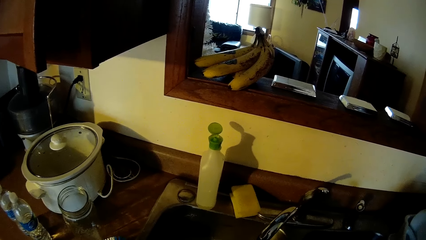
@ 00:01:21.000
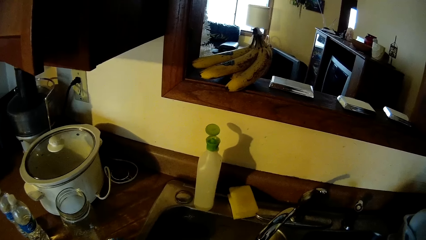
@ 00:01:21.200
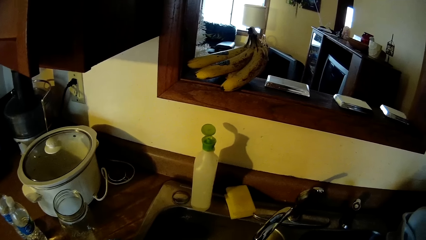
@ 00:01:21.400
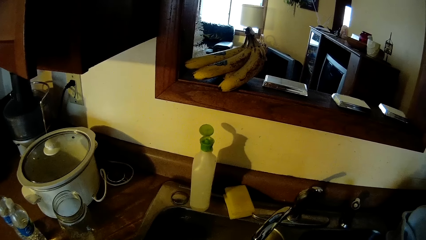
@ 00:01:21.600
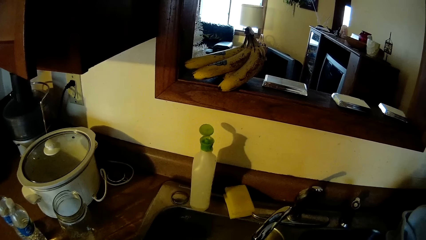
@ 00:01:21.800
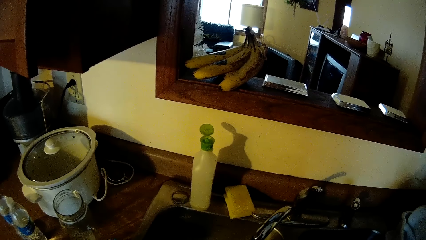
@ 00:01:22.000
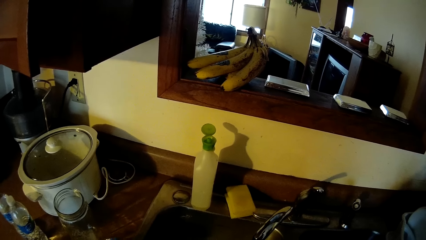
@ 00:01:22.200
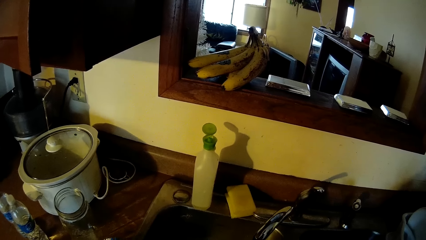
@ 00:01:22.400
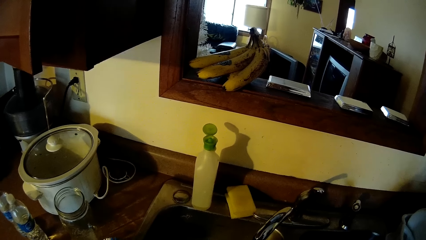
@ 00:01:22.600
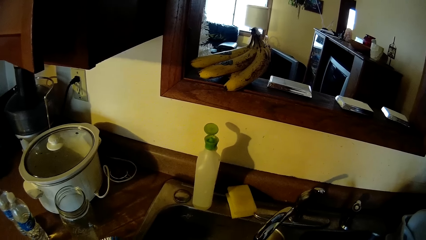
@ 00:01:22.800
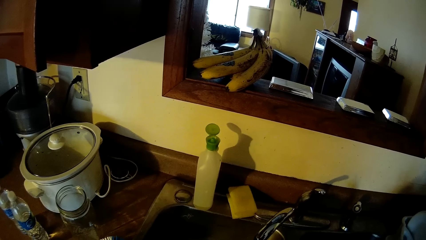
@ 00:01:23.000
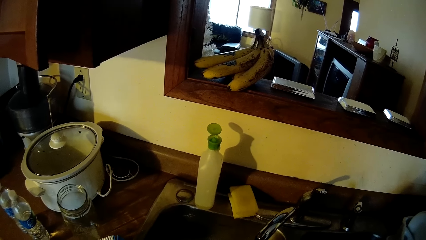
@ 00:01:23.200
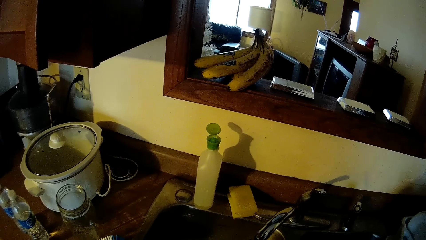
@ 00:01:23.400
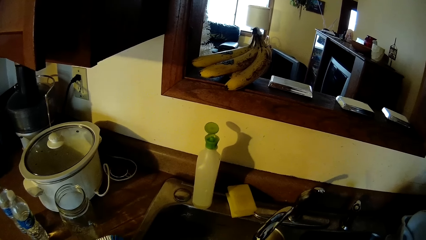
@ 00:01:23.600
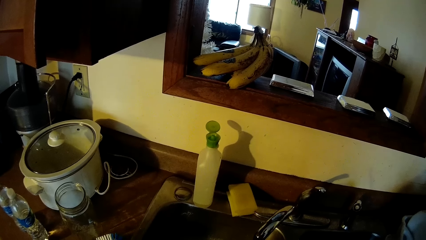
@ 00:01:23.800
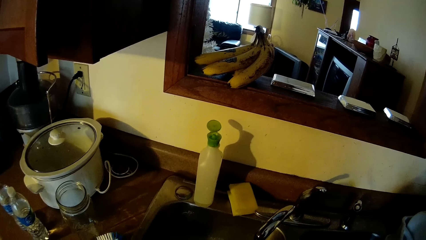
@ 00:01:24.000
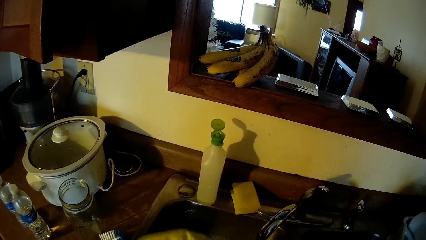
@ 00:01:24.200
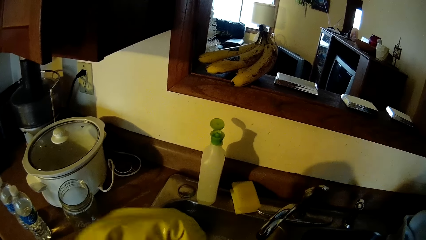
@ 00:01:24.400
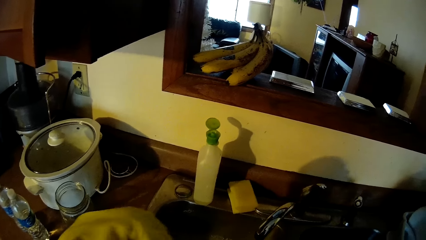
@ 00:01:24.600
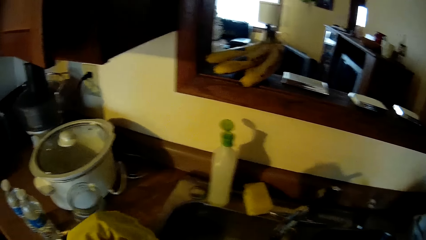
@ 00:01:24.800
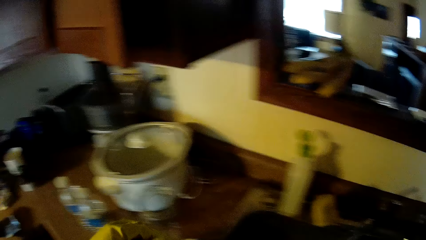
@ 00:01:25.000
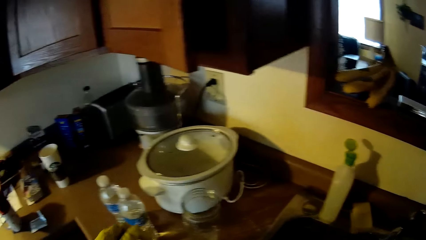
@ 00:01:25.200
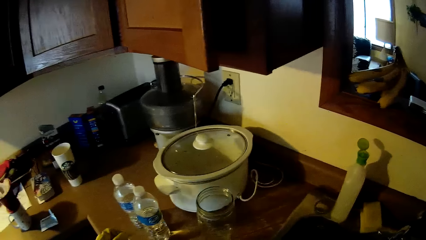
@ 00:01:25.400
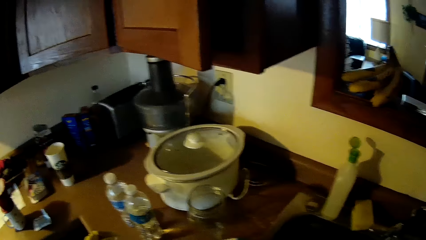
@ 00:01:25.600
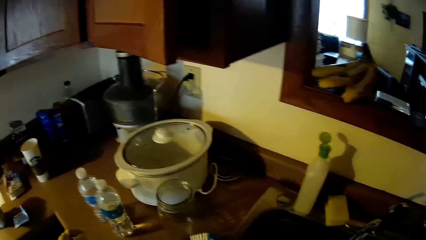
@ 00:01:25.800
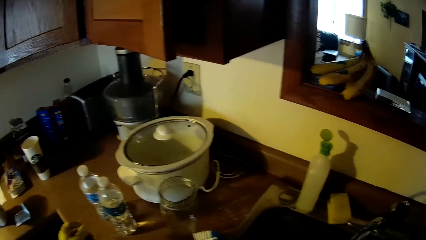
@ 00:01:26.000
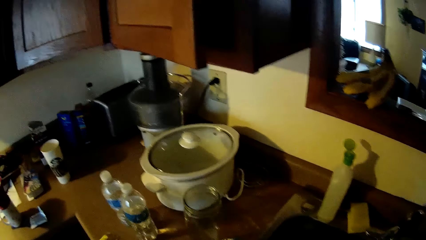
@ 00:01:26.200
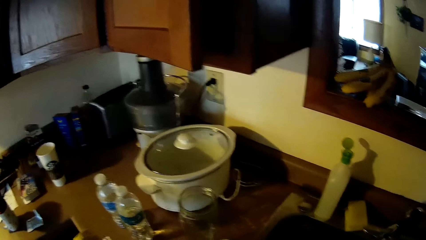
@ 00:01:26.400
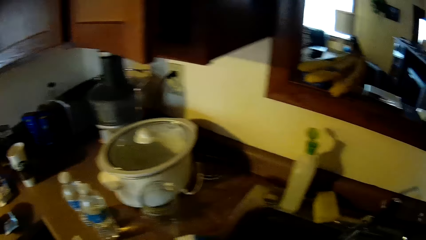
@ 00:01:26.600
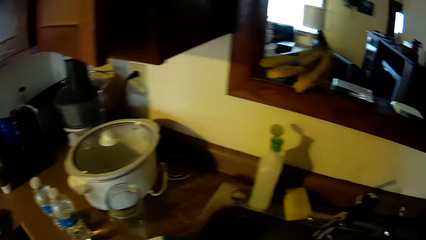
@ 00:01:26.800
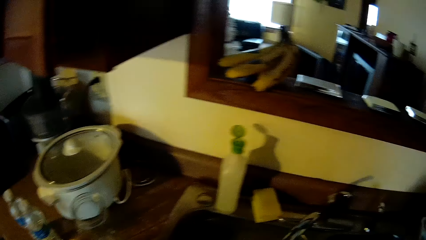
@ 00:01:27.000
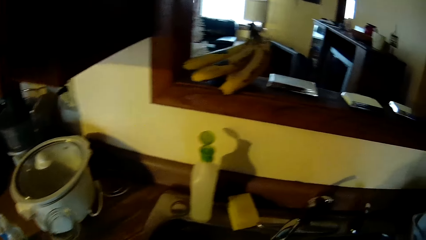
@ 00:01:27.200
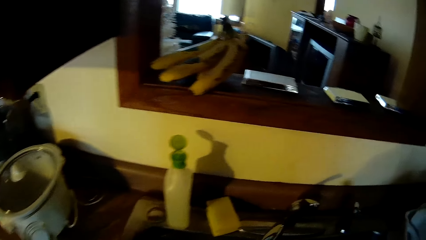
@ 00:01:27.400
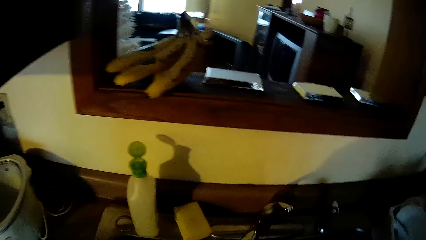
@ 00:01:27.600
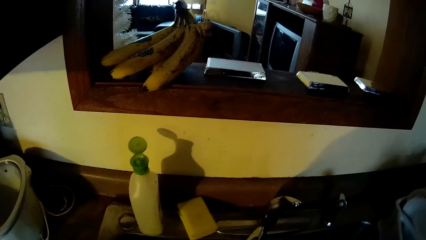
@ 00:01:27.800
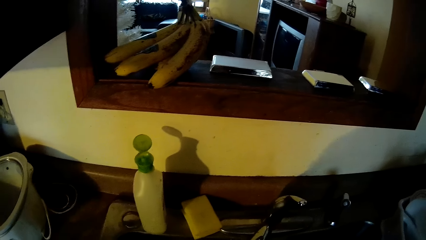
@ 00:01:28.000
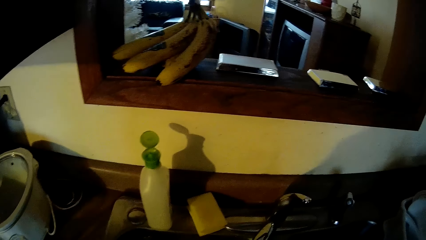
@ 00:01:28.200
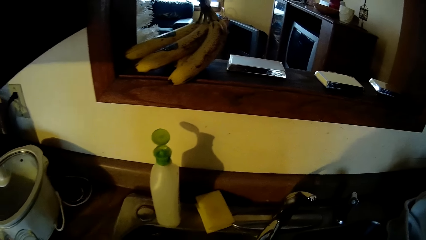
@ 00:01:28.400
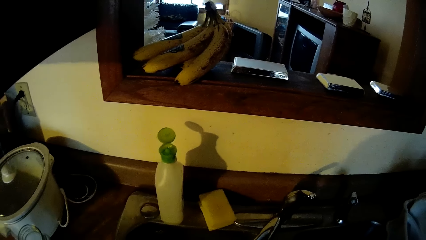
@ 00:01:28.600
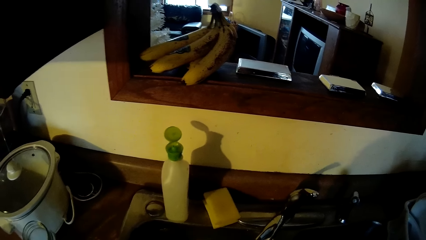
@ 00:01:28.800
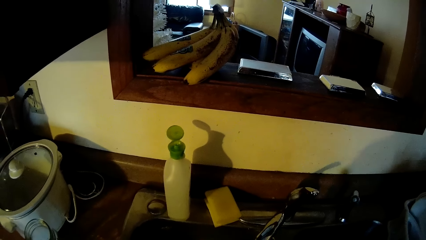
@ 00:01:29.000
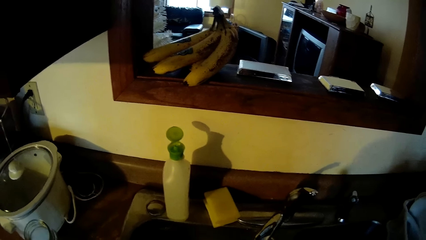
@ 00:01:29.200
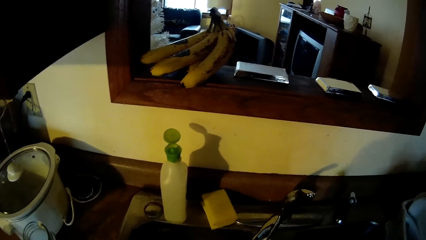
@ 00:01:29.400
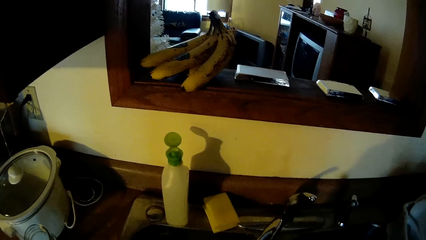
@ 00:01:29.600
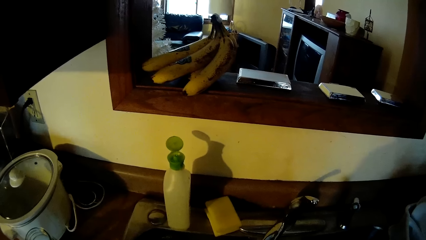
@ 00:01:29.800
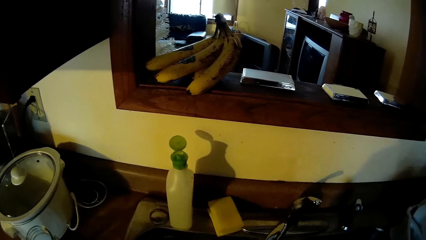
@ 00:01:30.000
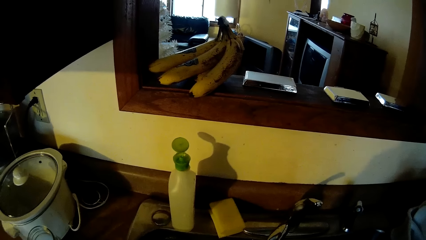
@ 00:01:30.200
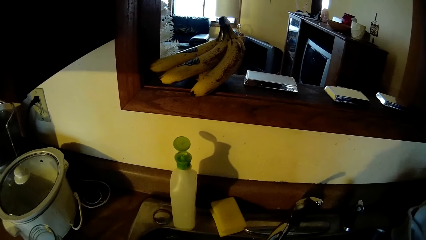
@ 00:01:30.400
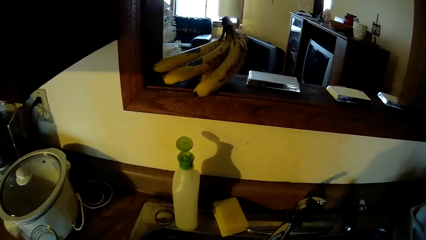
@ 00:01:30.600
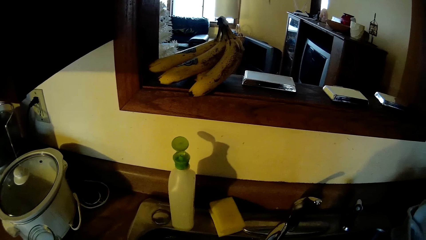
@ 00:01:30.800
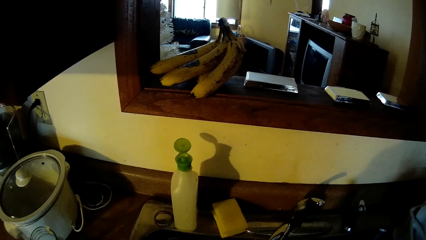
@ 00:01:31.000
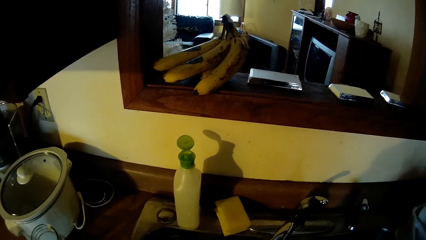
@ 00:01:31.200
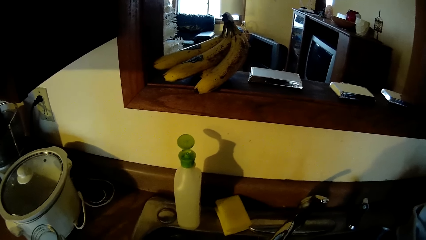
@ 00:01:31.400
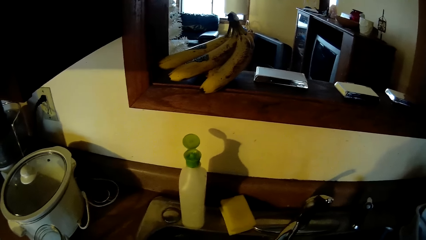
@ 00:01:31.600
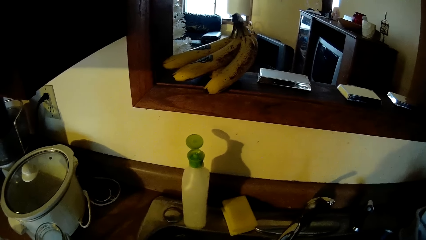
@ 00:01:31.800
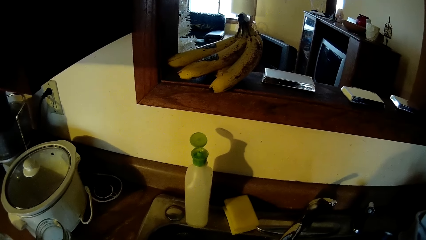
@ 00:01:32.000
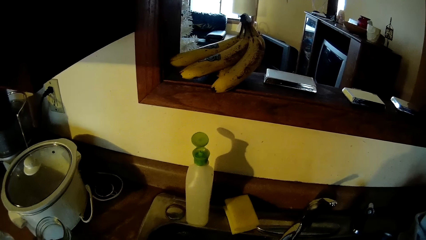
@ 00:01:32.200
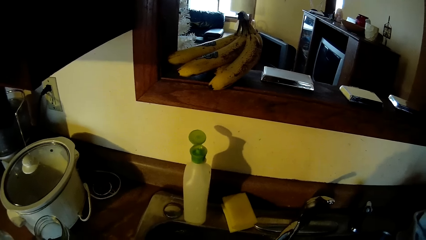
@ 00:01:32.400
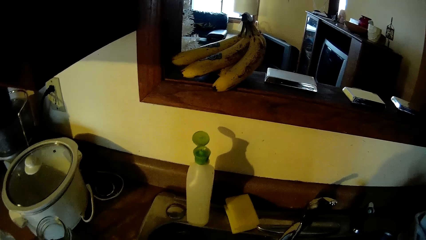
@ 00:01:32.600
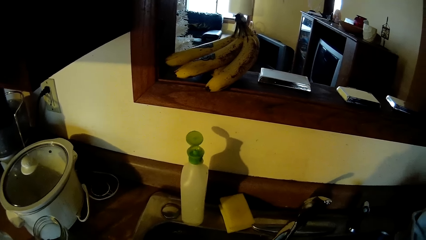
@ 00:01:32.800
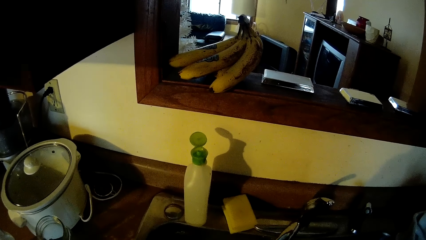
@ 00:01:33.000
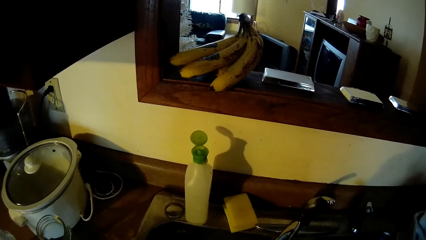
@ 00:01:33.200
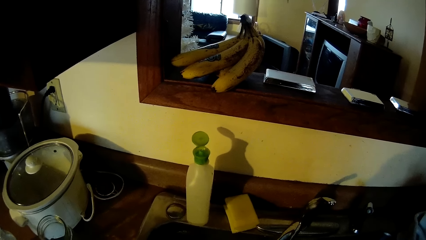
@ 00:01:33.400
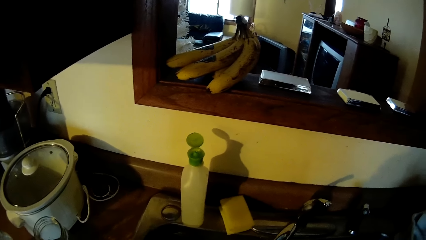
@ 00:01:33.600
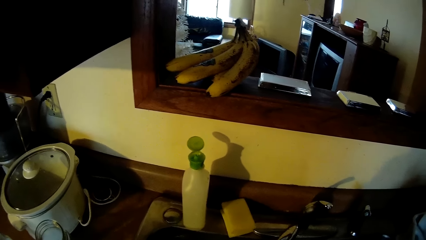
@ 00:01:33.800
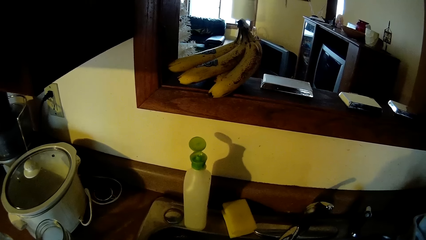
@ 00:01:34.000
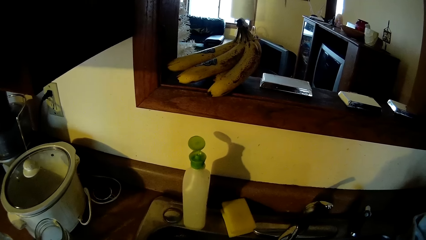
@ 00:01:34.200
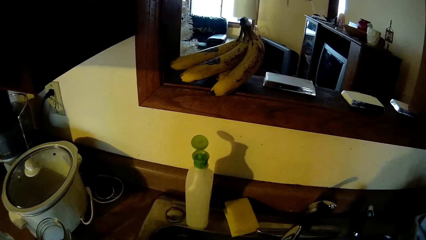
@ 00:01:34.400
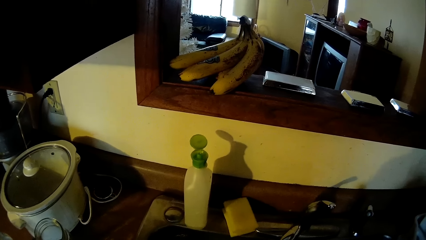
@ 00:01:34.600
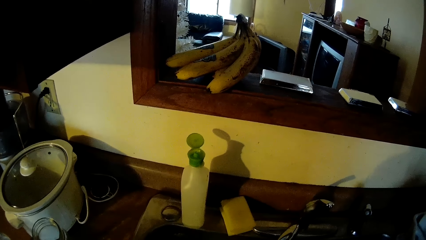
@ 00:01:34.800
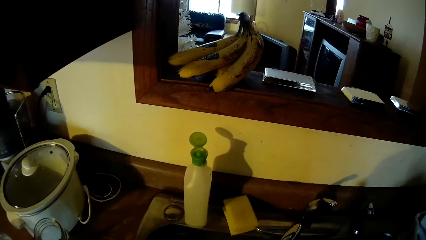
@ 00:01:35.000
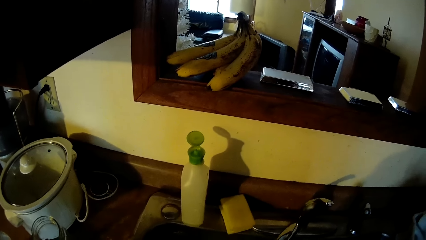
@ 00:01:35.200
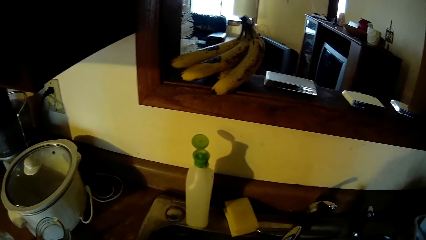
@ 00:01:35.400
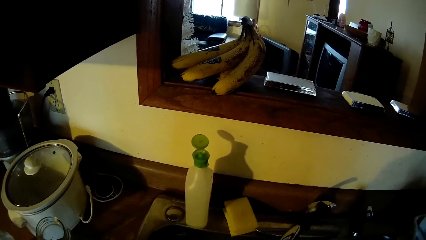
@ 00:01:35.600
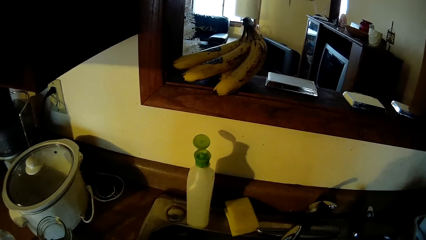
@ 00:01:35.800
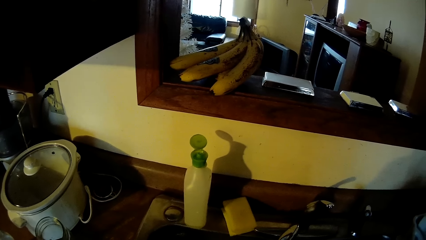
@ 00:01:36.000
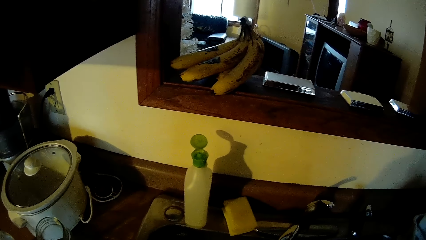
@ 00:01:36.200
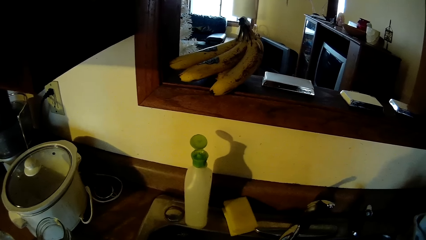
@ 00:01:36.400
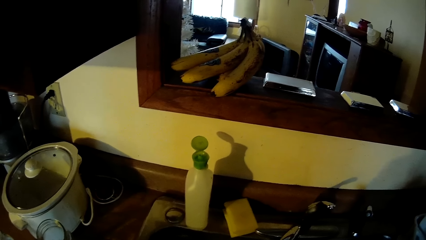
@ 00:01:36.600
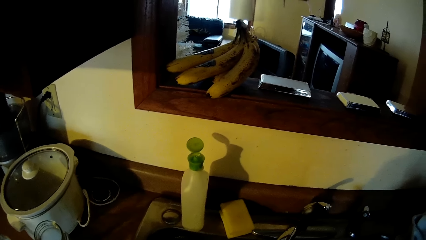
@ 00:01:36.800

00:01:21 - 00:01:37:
The camera wearer moves her left hand towards the bottle on the table top. She moves around near the sink. She stands near the sink.
